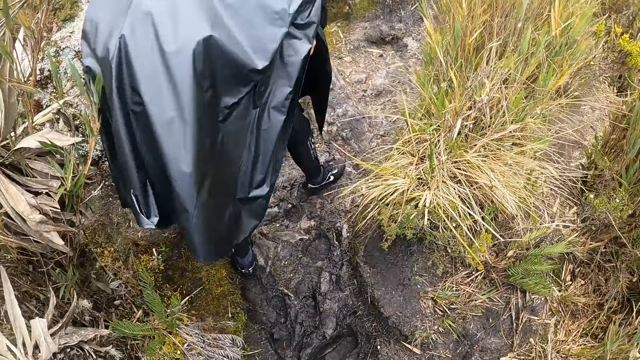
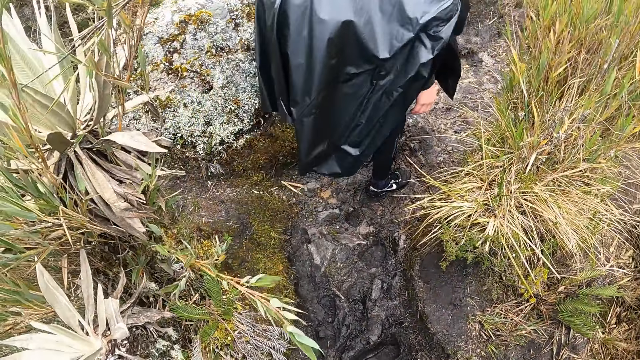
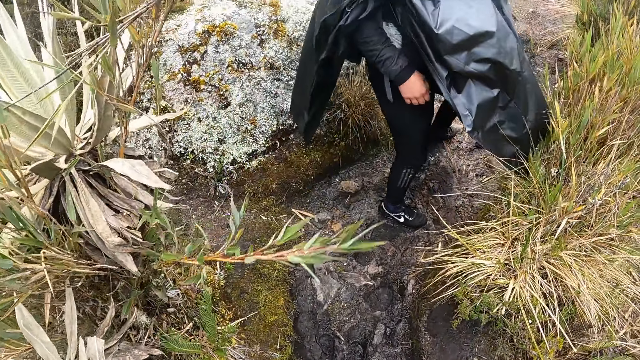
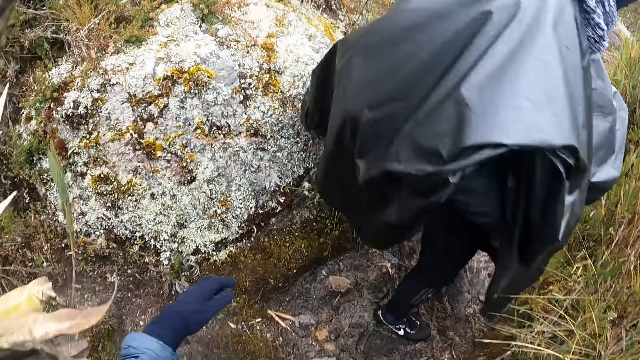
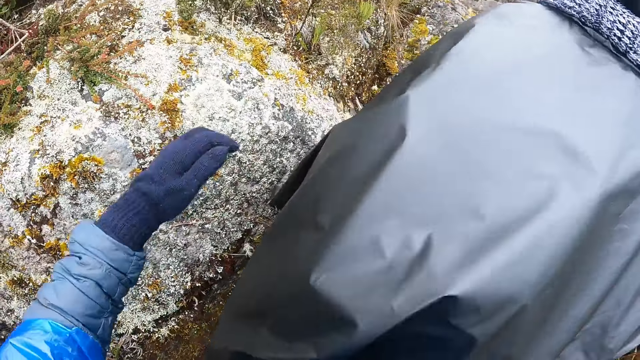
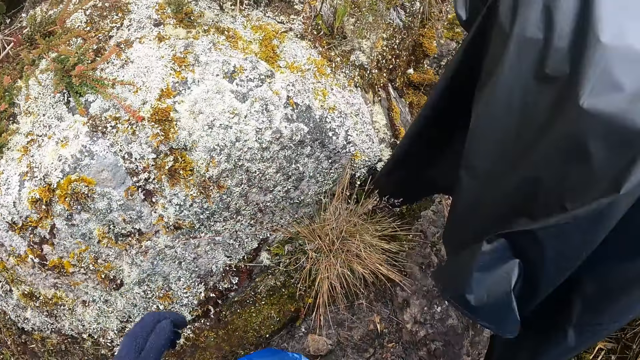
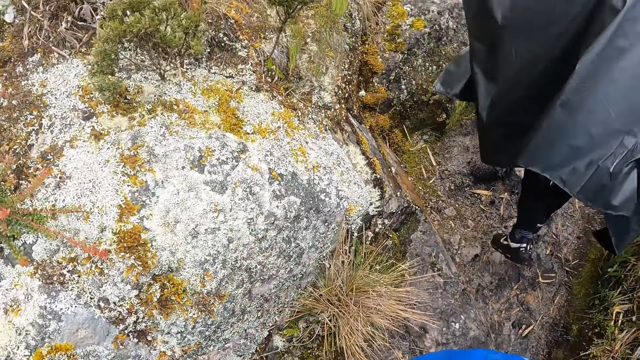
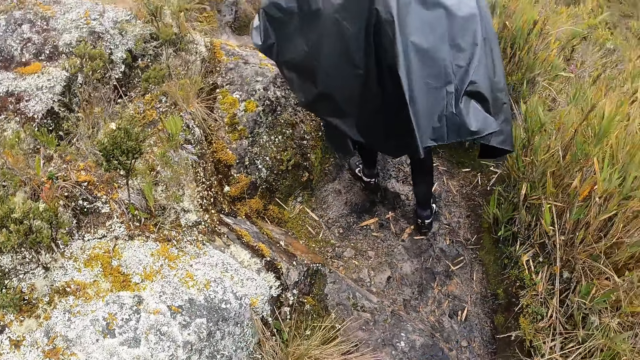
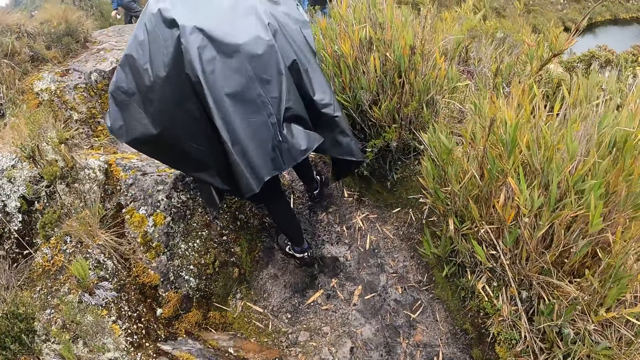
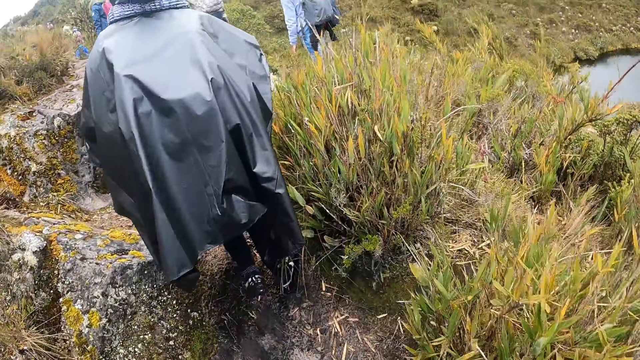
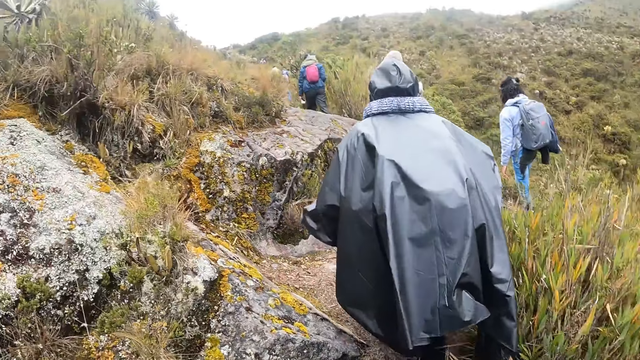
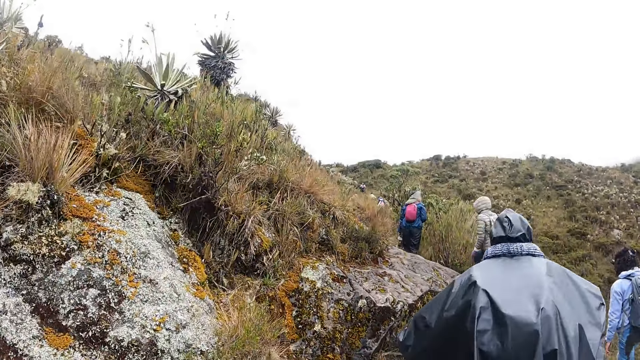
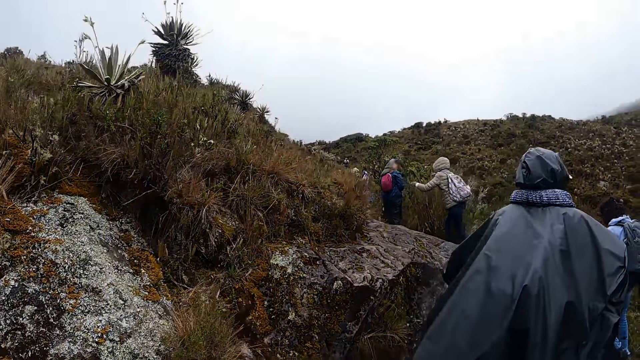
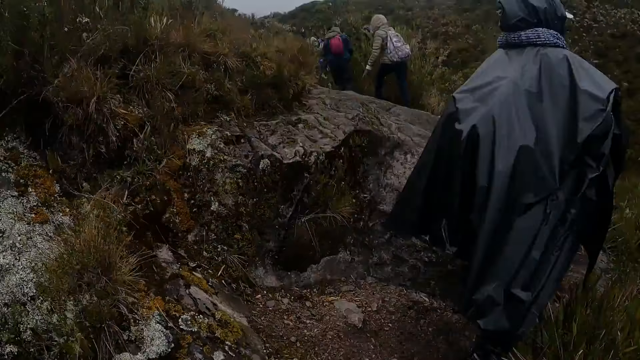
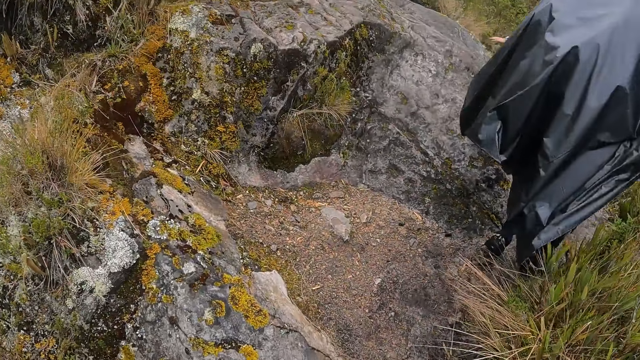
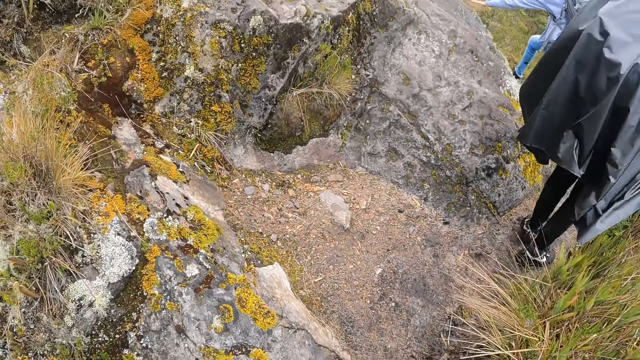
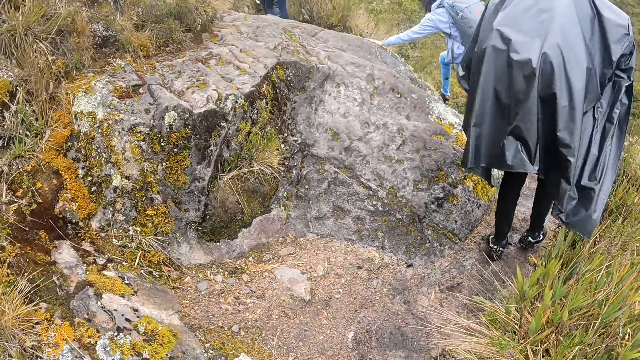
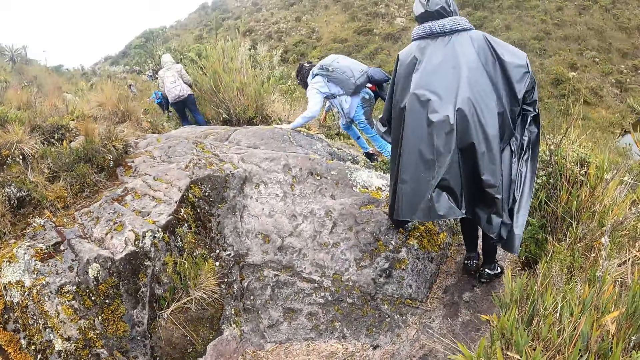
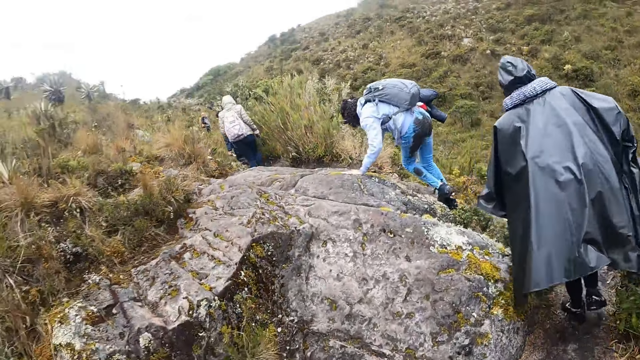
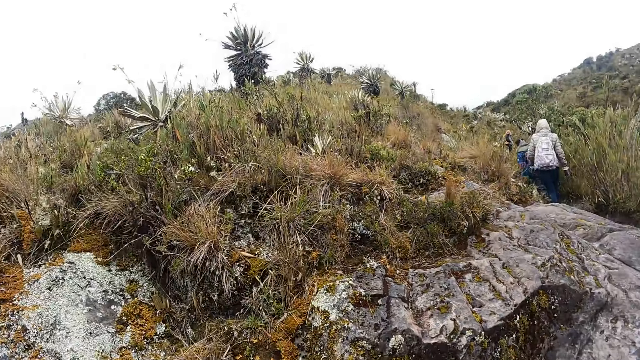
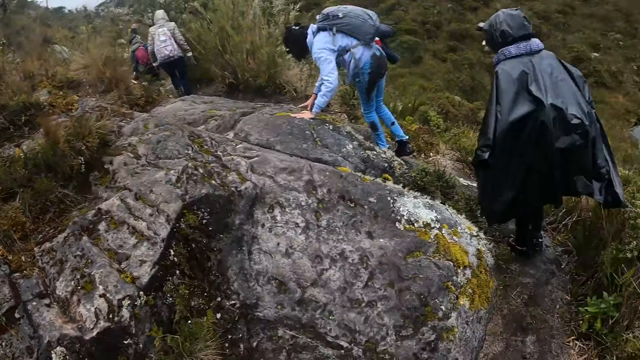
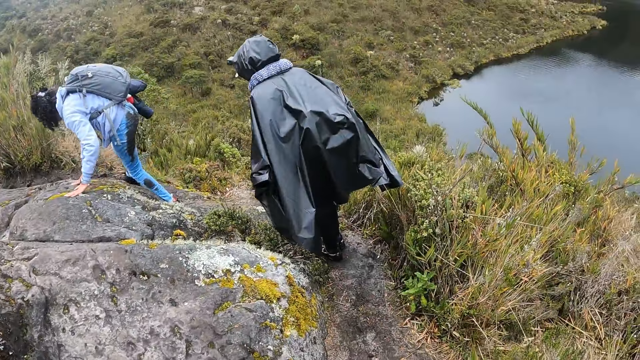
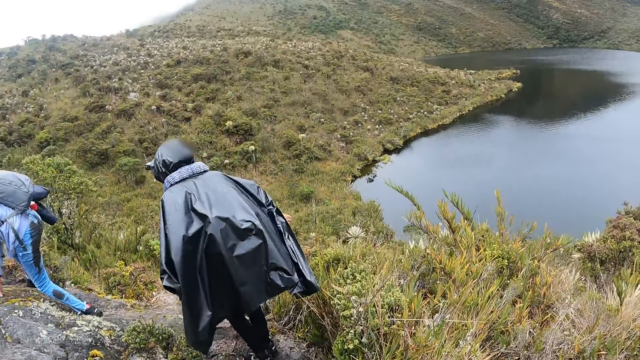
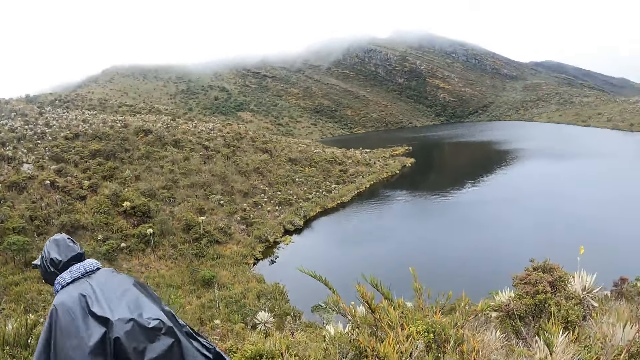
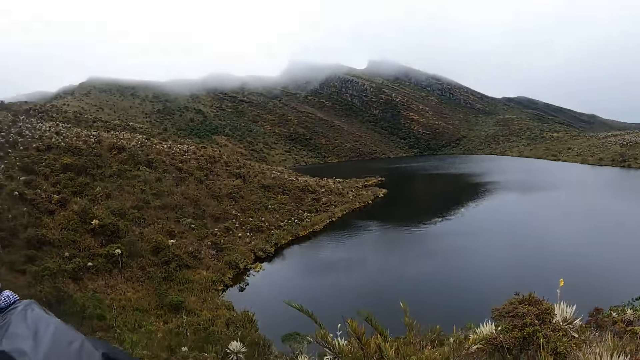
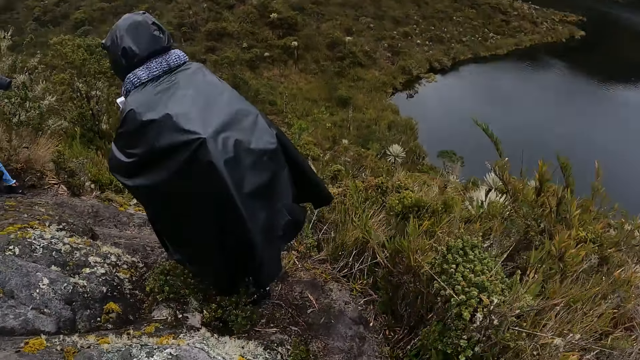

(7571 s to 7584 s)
The camera wearer raises his left hand. The man climbs a rock.

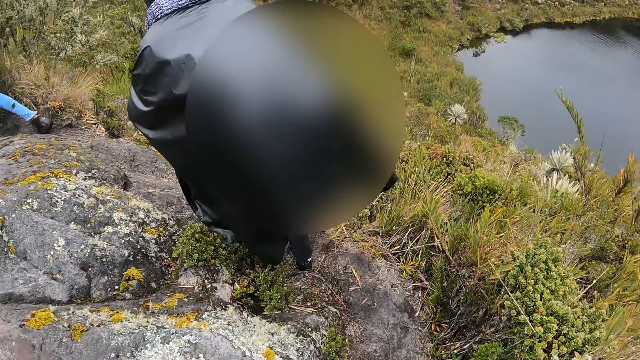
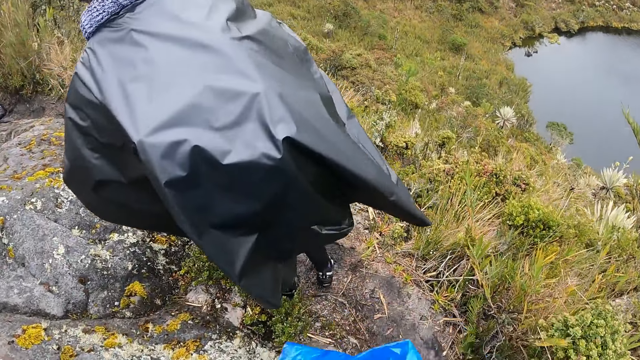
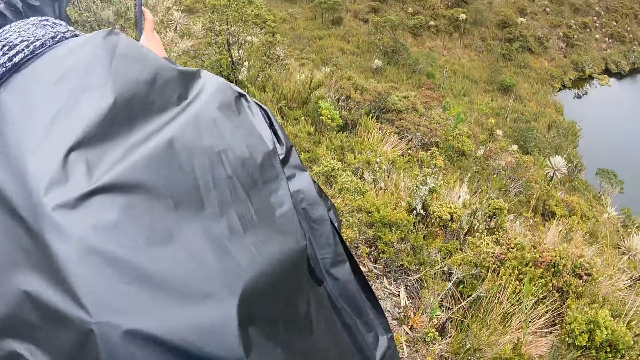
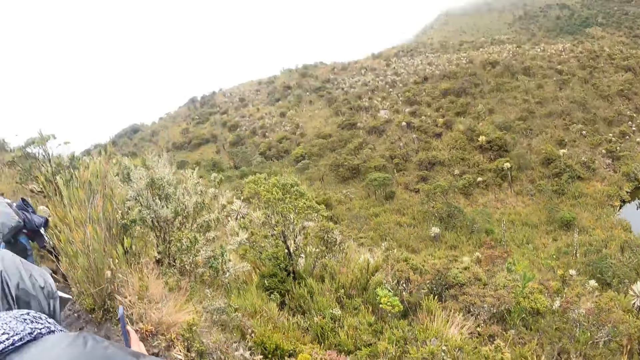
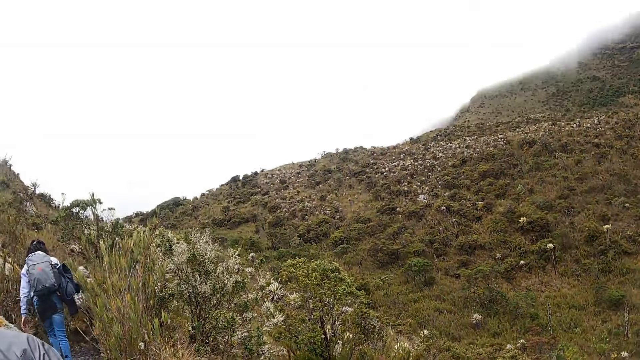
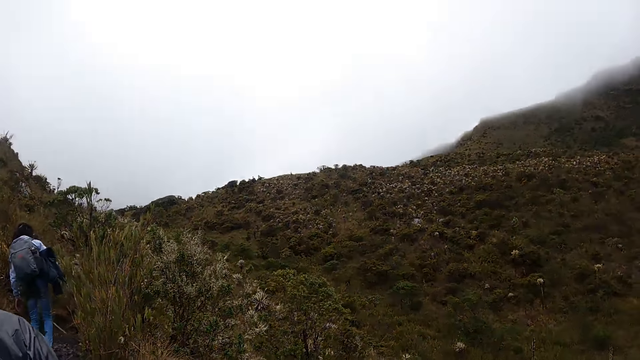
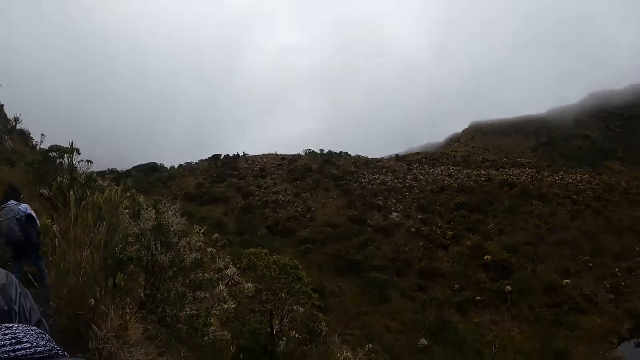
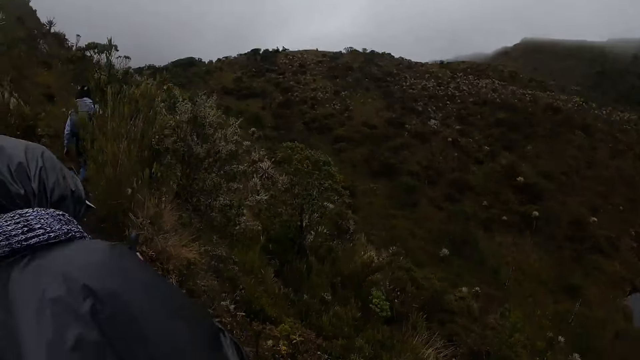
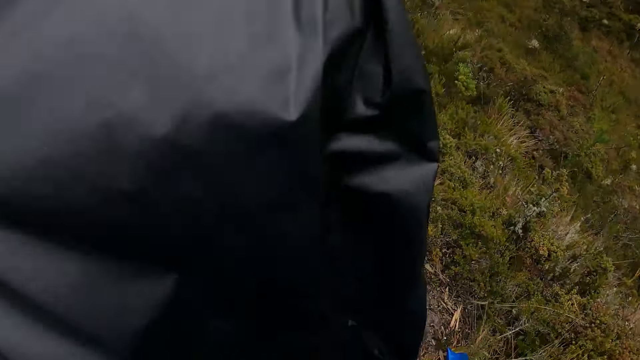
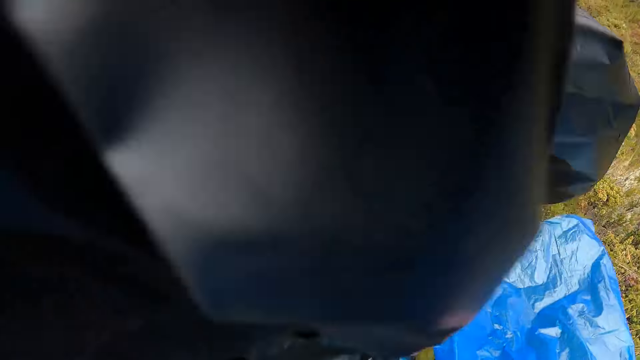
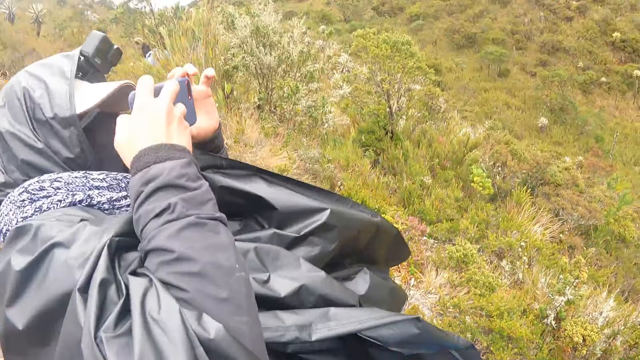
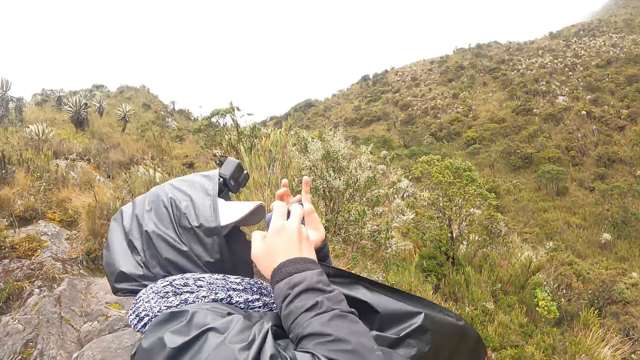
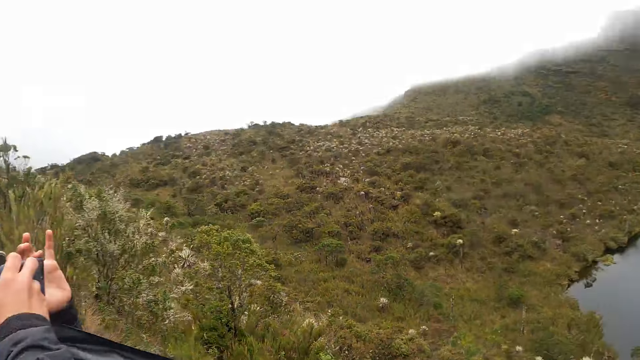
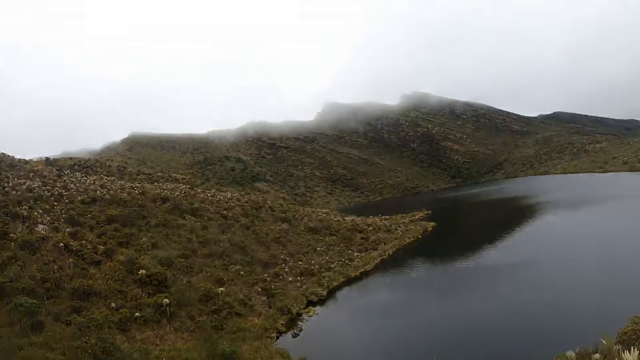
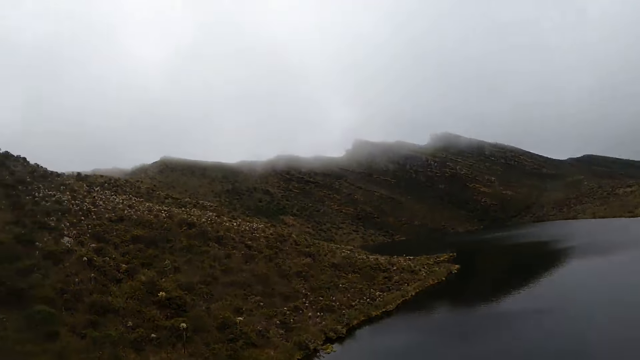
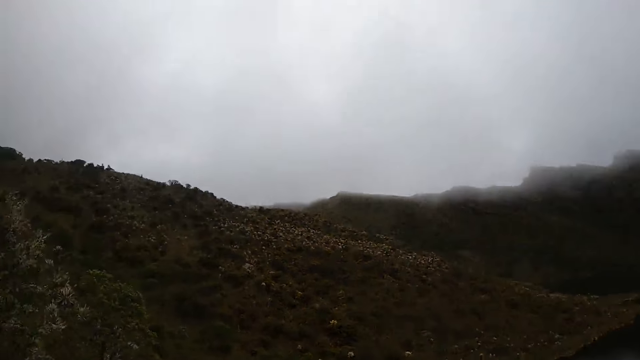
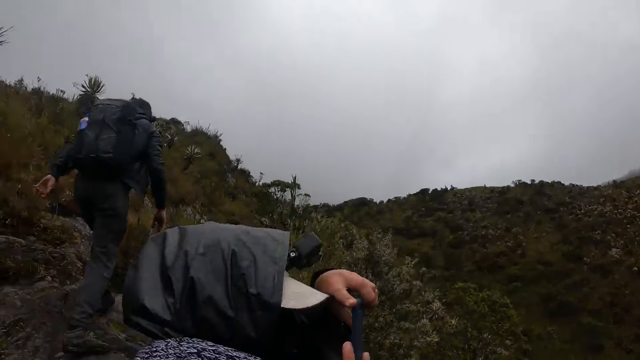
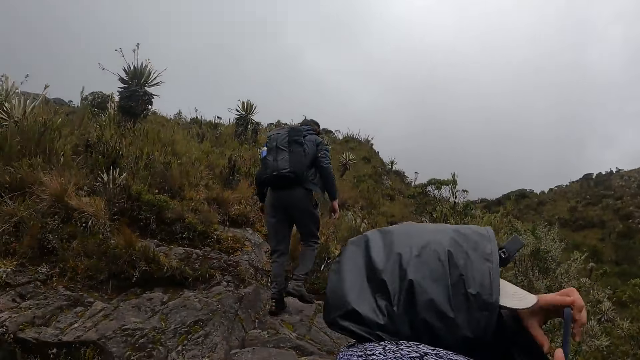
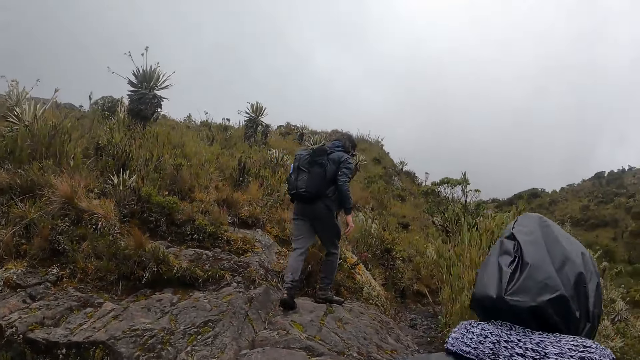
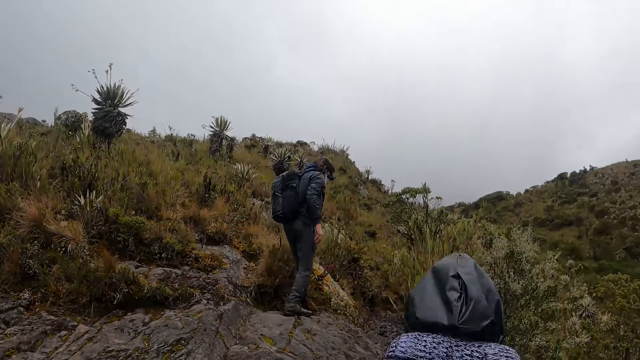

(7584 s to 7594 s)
The man holds a phone in his right hand. He operates the phone with both hands. He takes a photo with the phone.
